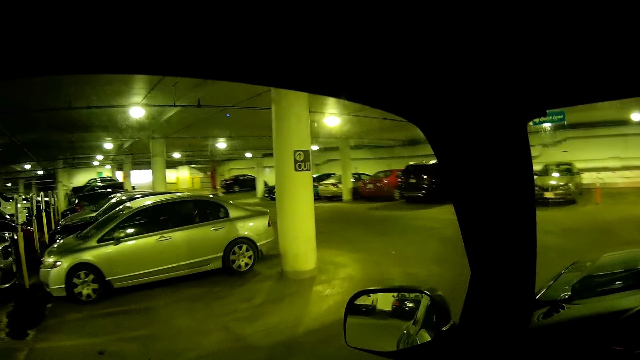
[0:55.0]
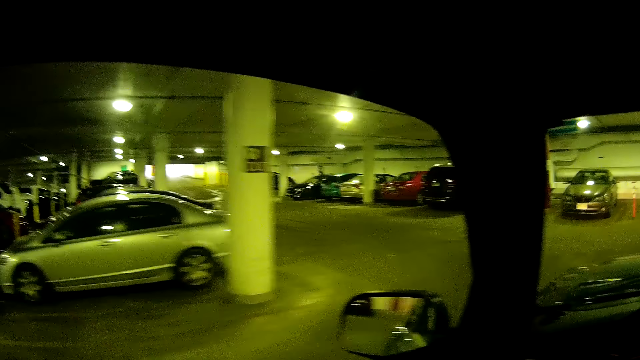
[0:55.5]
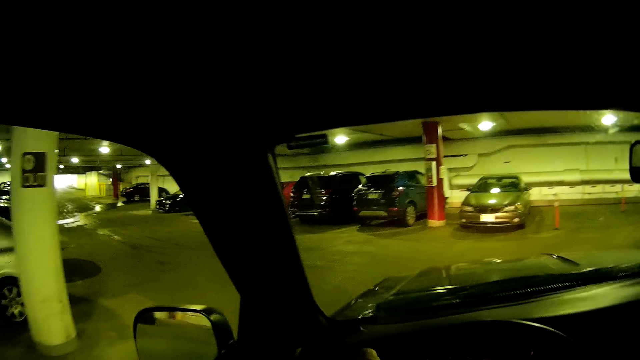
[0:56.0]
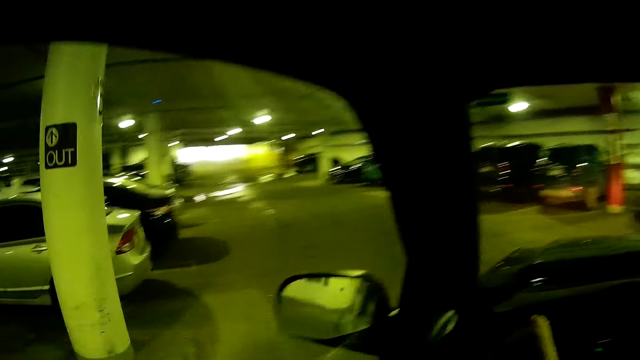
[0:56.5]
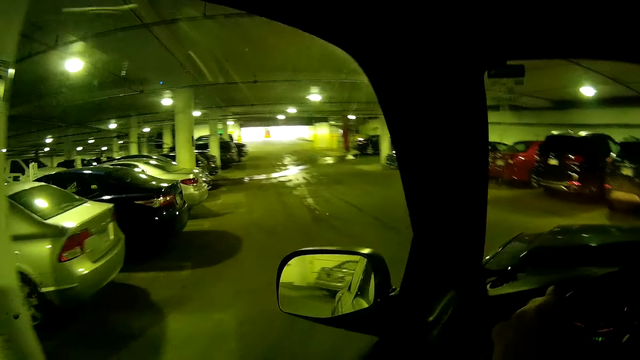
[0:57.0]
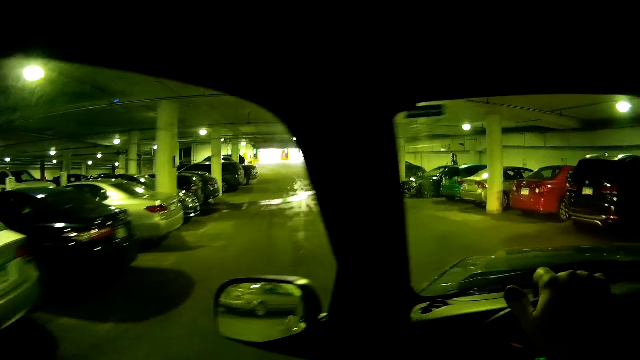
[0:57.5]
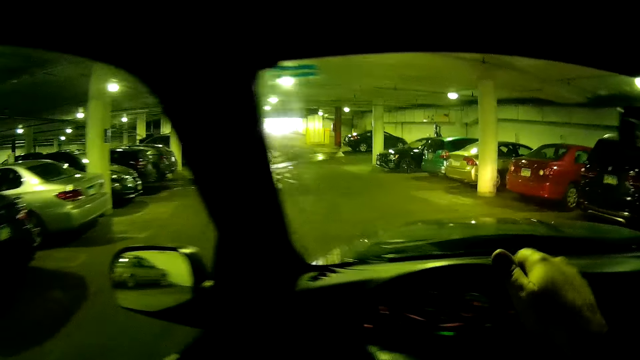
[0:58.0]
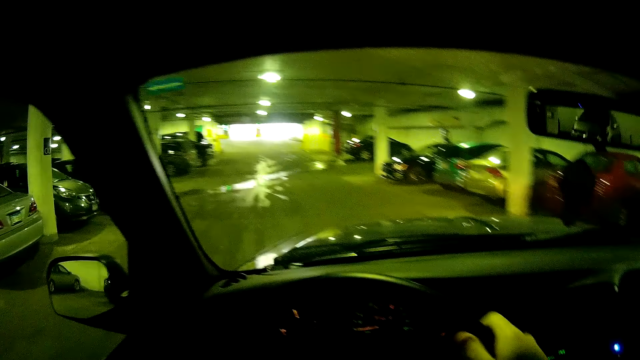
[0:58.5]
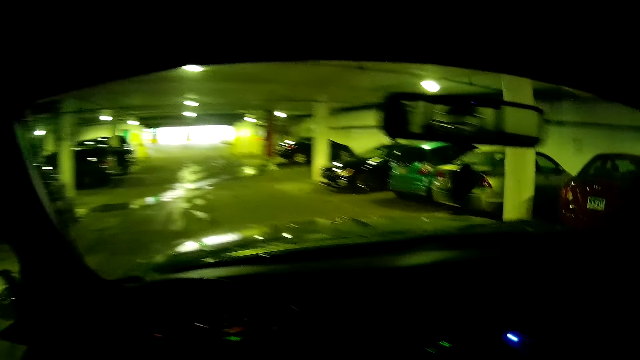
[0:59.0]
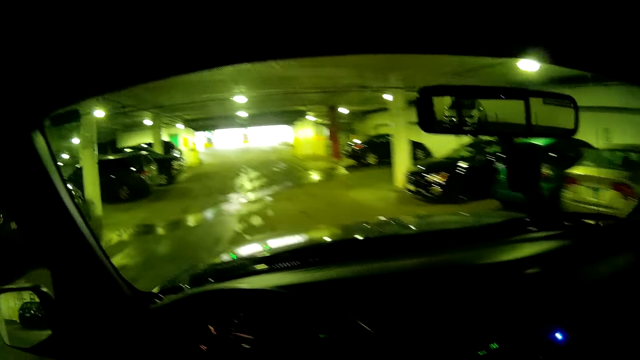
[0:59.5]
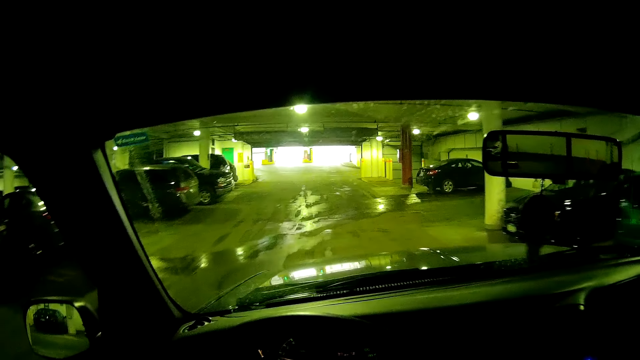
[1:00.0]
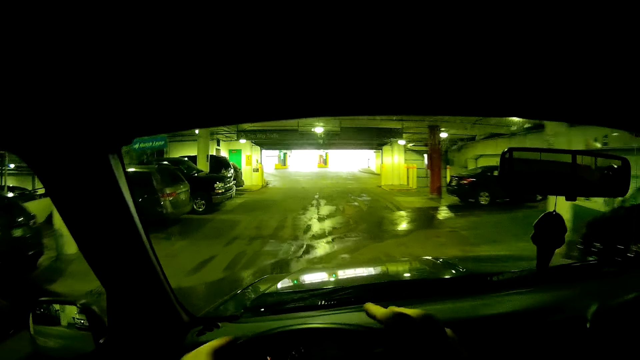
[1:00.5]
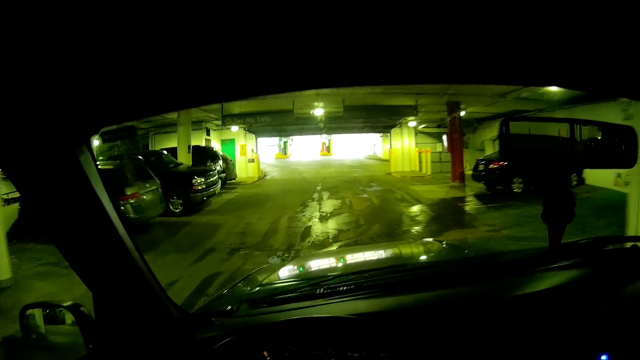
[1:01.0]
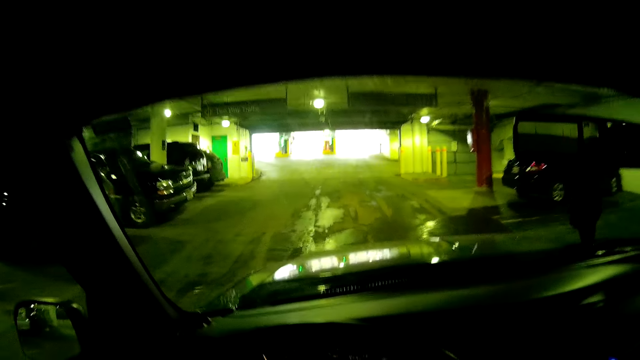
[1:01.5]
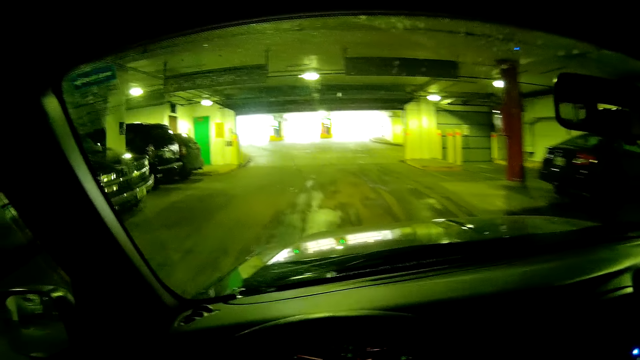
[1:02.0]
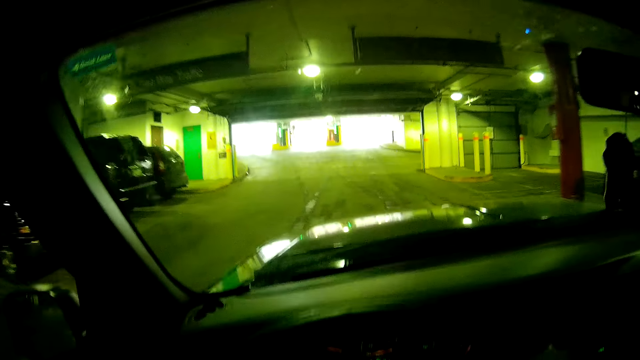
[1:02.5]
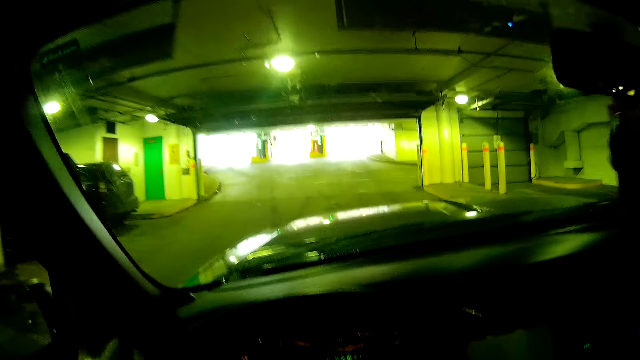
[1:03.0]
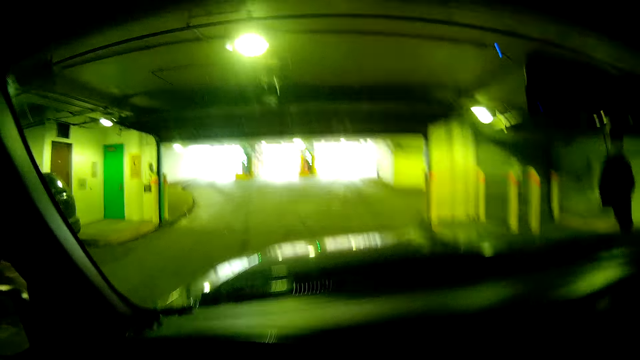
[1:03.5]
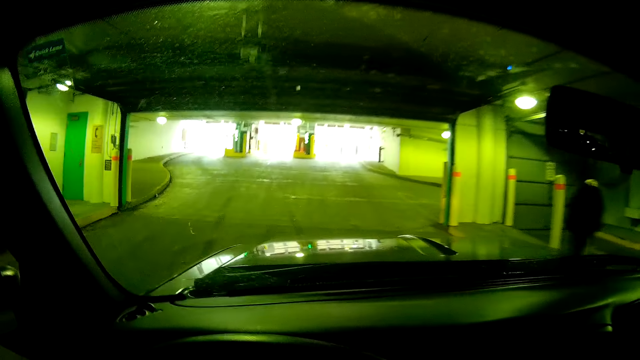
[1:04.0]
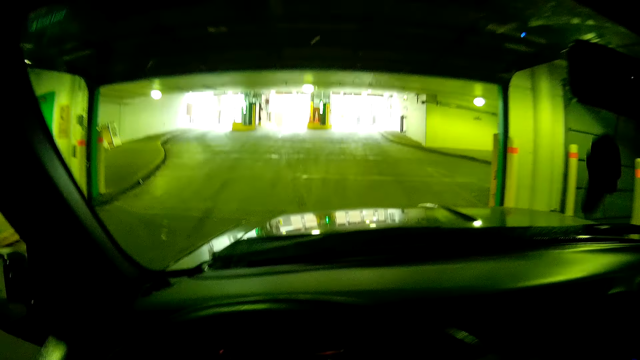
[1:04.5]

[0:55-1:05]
The camera wearer turns the steering wheel.

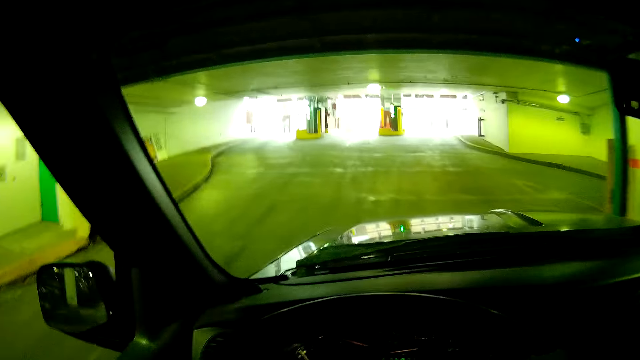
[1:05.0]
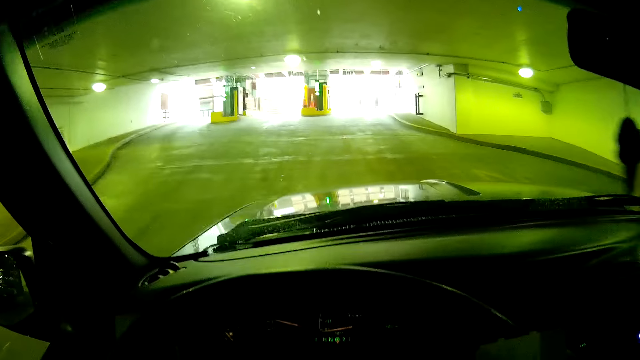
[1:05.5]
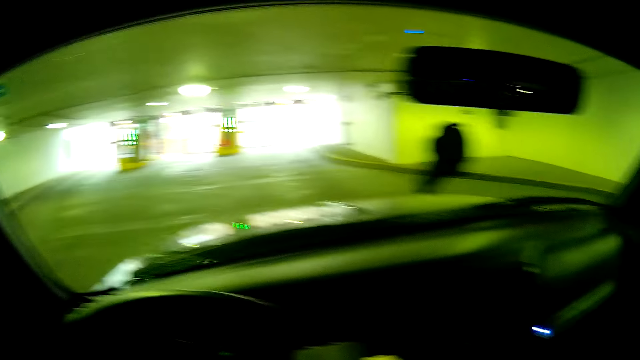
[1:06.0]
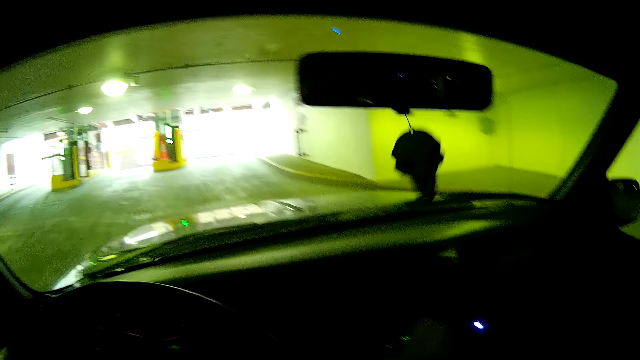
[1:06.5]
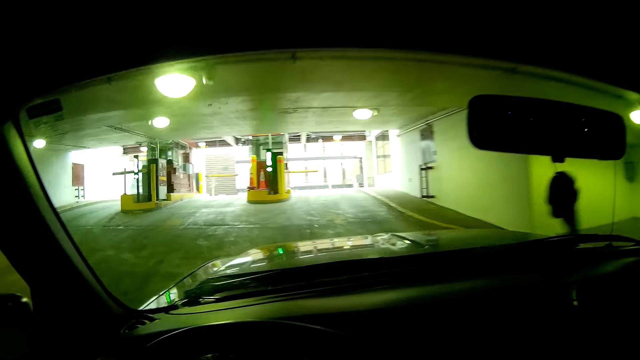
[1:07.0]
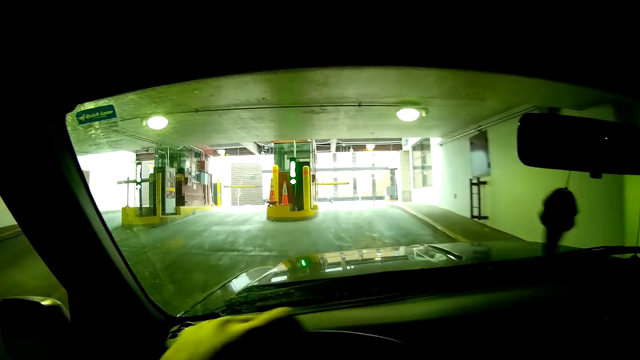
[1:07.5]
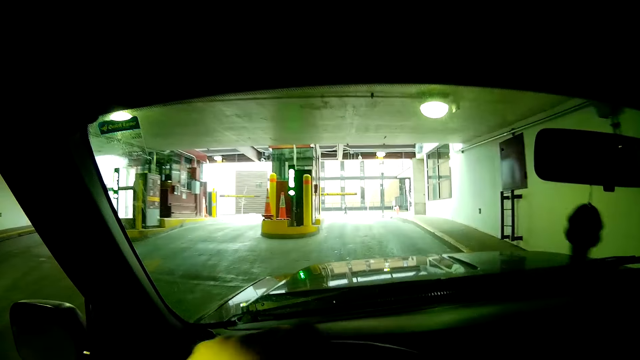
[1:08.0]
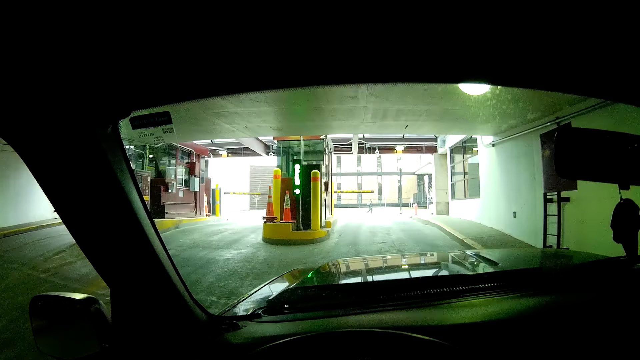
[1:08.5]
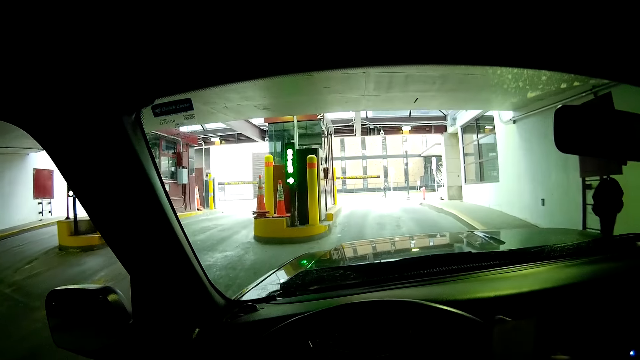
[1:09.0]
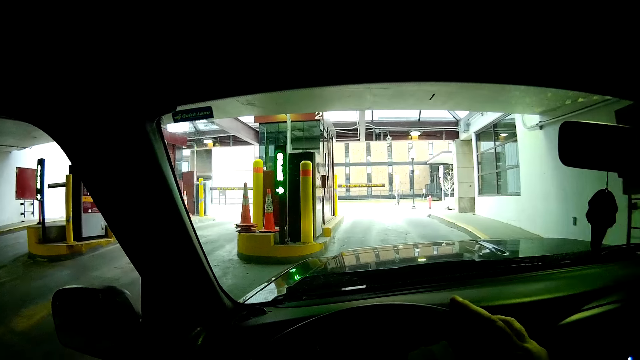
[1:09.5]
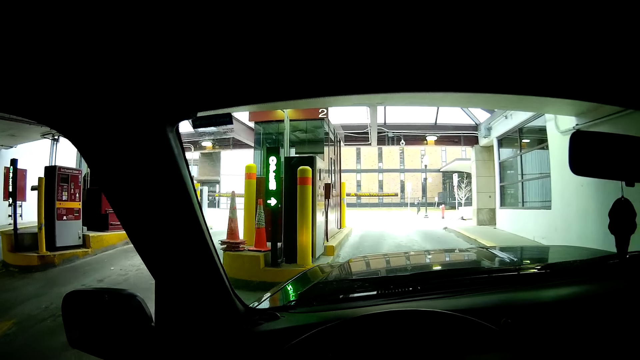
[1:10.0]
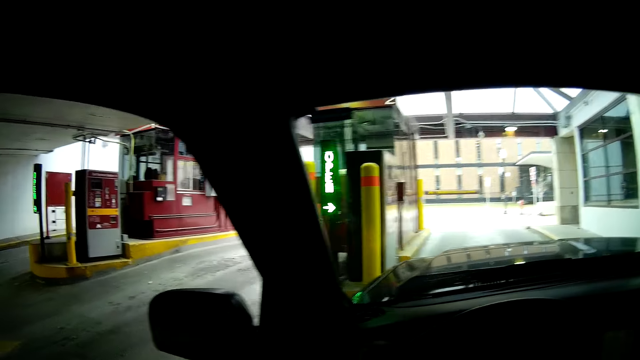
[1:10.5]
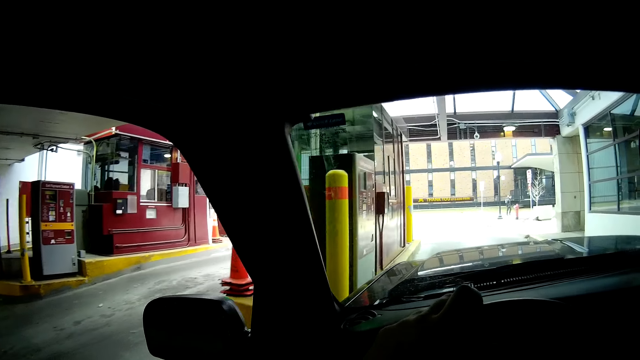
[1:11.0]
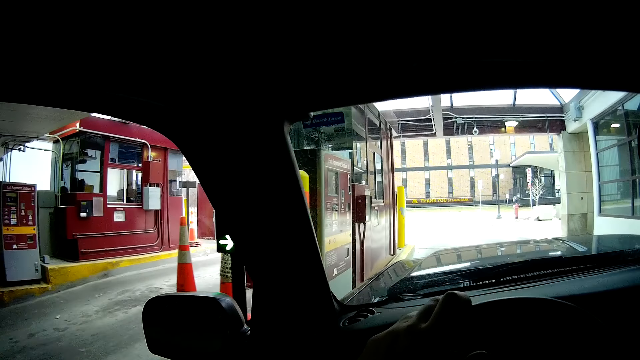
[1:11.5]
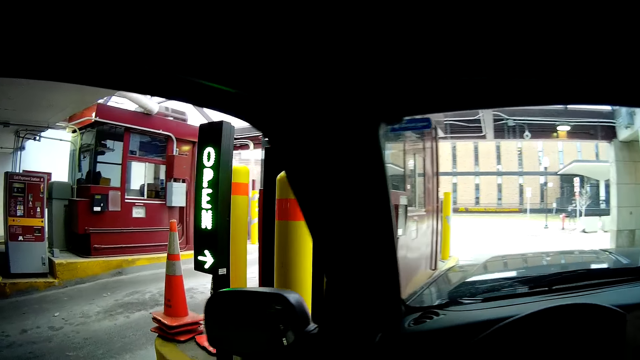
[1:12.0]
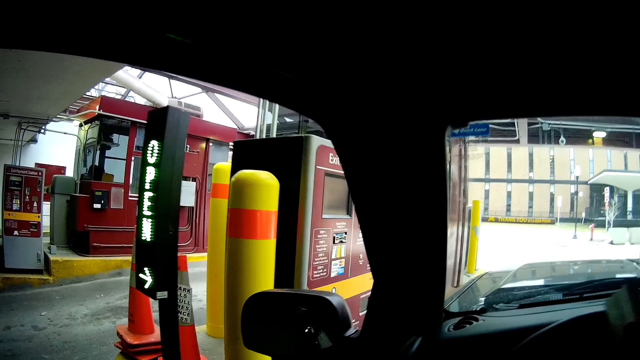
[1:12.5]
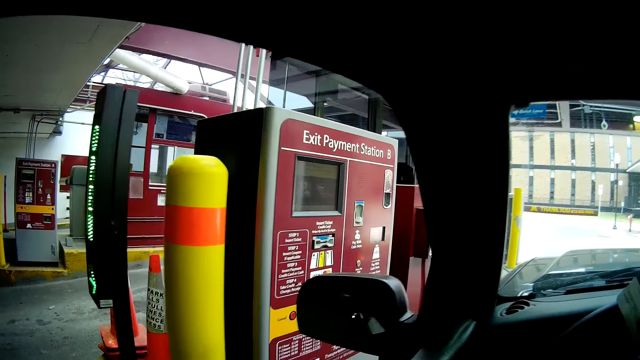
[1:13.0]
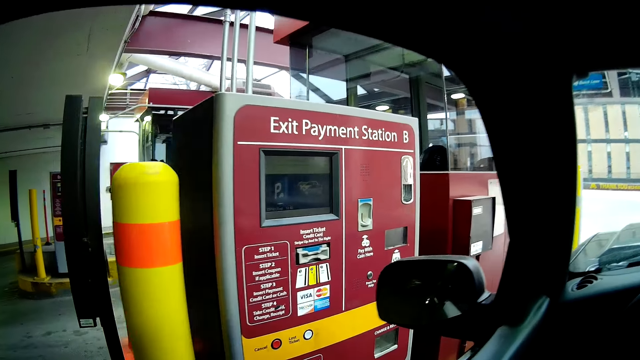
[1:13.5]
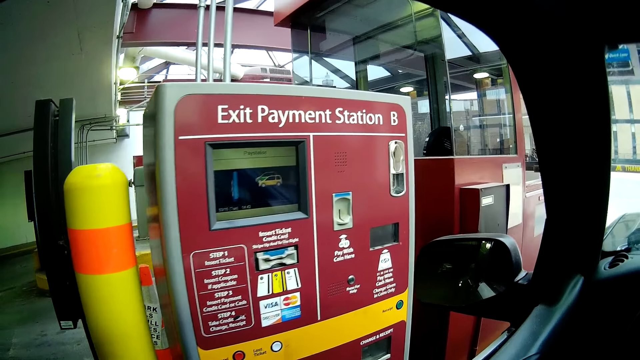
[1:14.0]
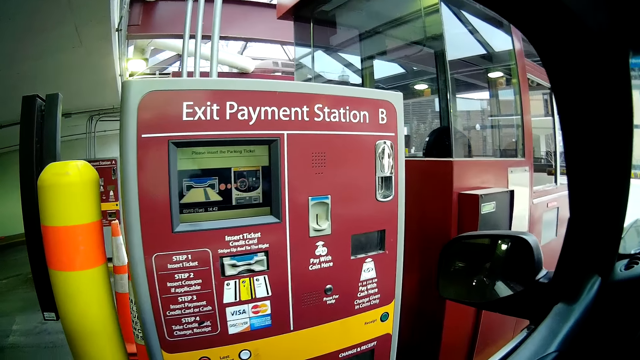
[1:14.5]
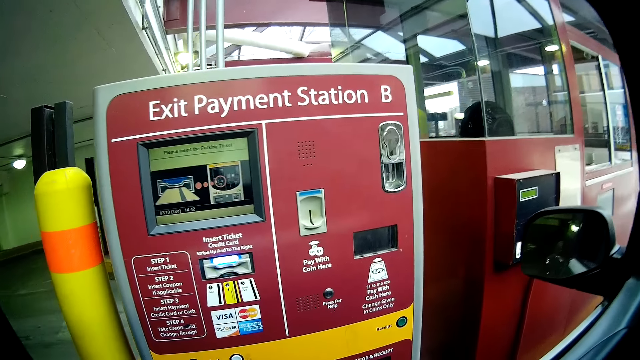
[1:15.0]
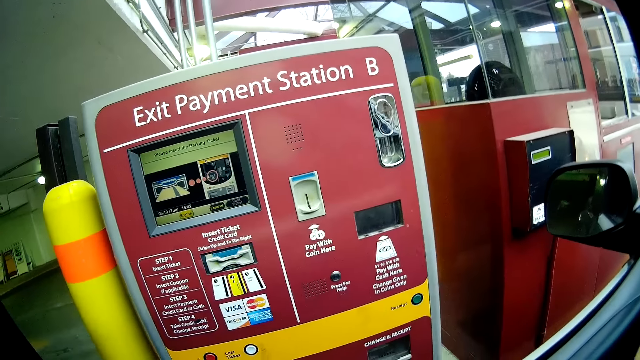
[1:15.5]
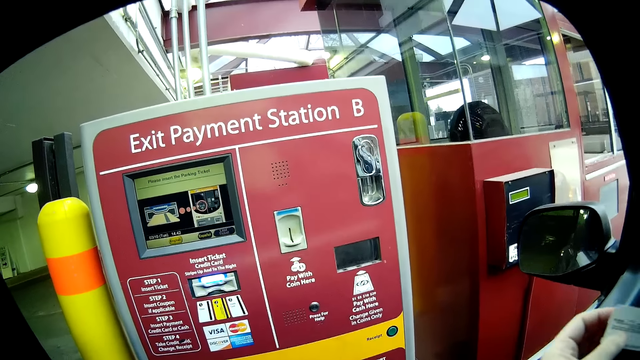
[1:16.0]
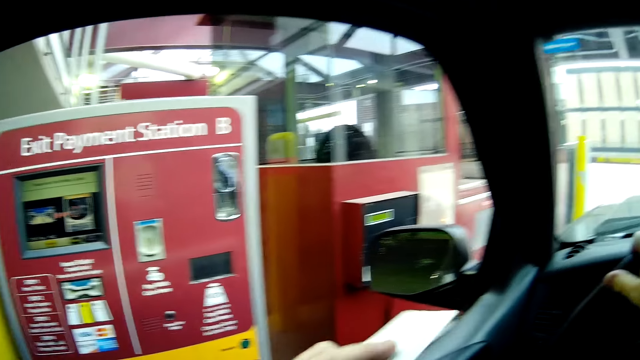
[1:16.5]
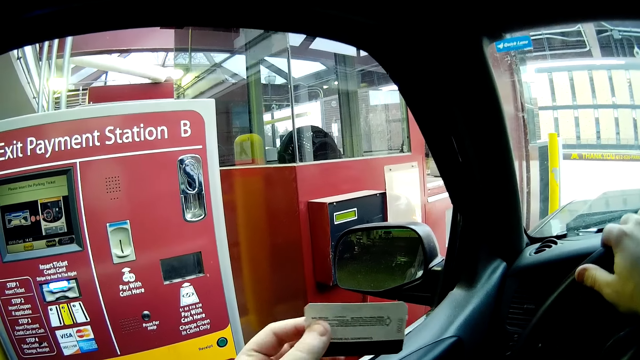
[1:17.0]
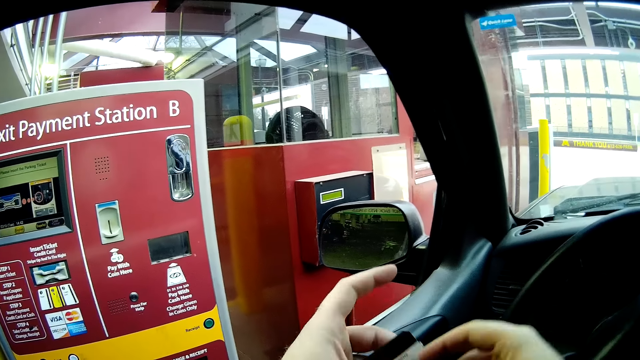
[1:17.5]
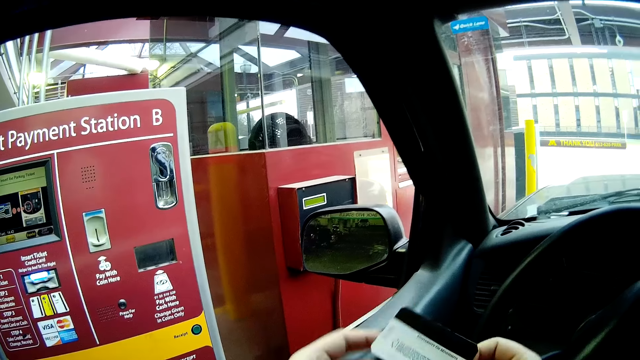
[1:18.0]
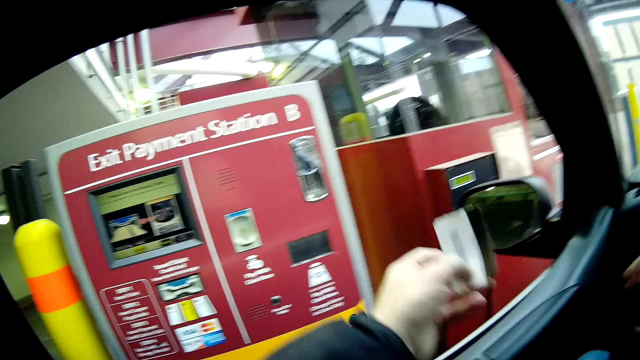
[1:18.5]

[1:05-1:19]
The camera wearer turns the steering wheel. They stop the music. They look at the exit payment station. They stop driving. They put a card in the exit payment station.
